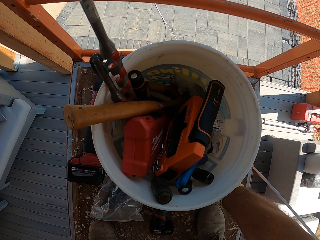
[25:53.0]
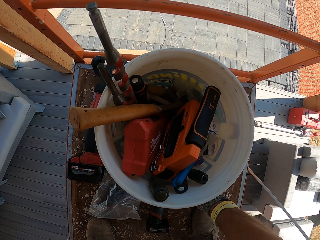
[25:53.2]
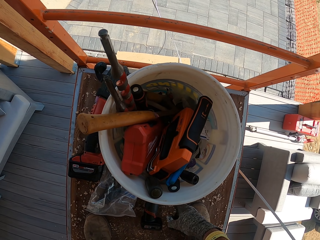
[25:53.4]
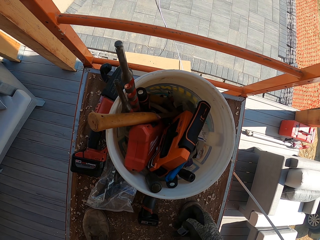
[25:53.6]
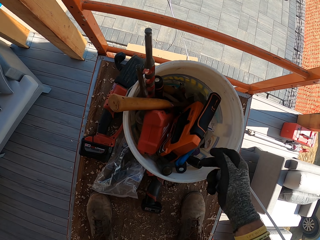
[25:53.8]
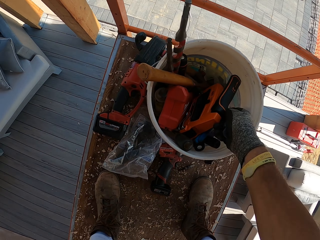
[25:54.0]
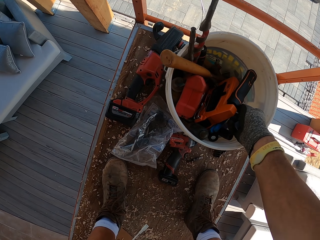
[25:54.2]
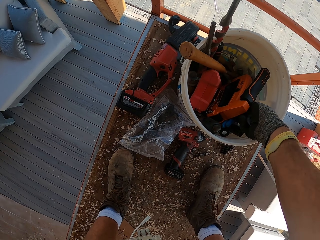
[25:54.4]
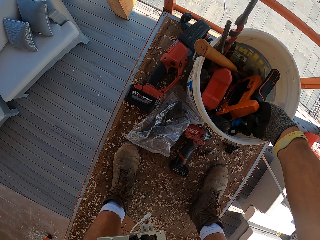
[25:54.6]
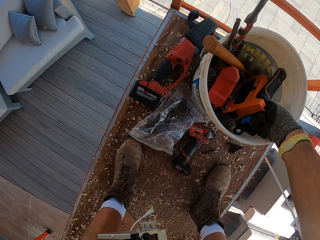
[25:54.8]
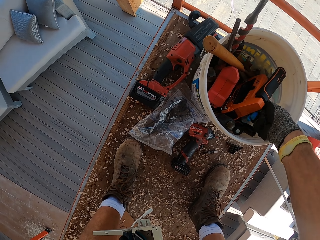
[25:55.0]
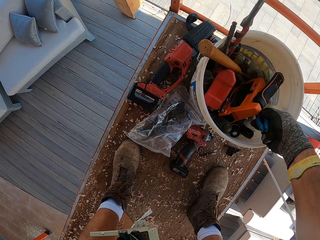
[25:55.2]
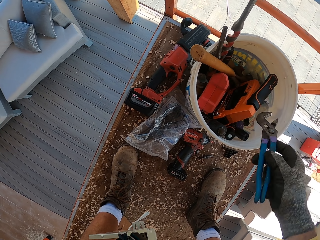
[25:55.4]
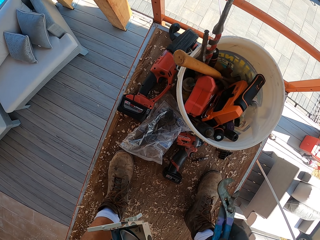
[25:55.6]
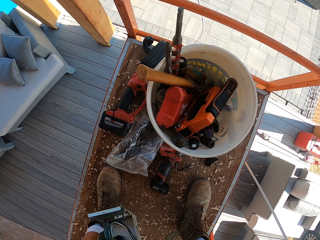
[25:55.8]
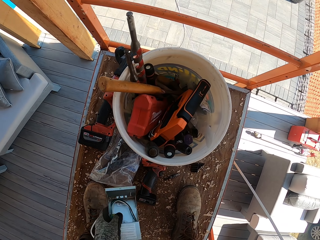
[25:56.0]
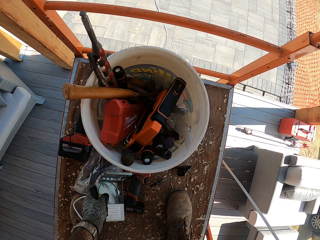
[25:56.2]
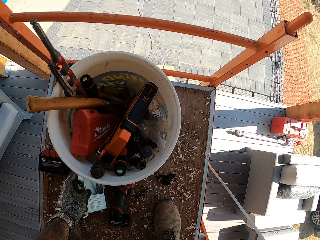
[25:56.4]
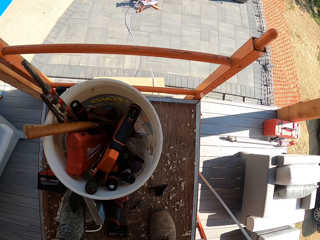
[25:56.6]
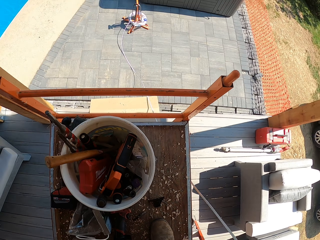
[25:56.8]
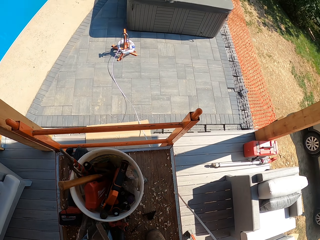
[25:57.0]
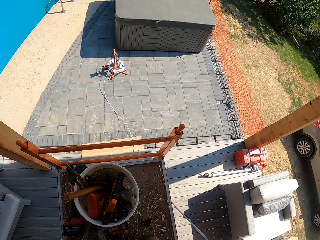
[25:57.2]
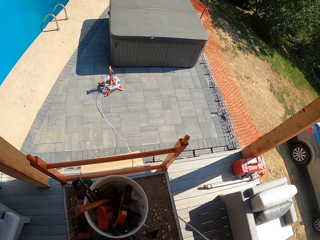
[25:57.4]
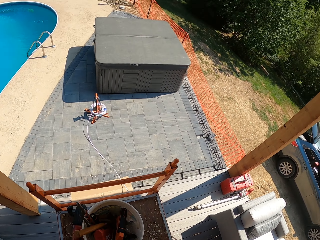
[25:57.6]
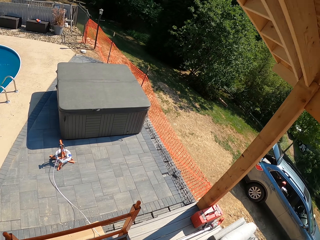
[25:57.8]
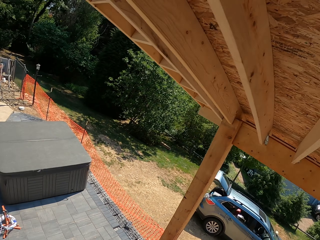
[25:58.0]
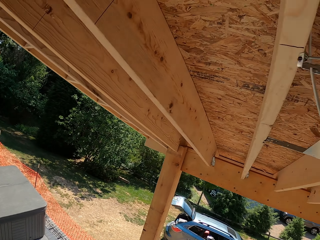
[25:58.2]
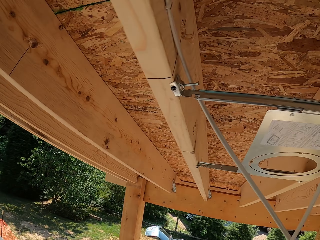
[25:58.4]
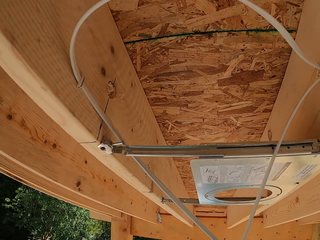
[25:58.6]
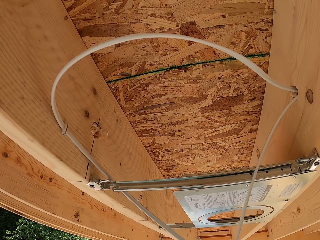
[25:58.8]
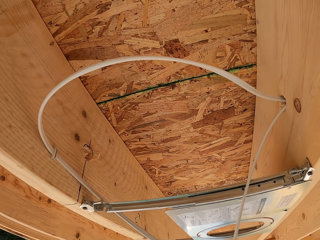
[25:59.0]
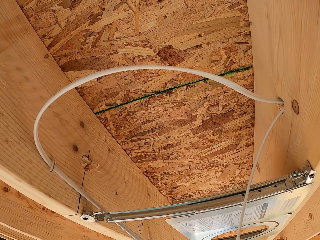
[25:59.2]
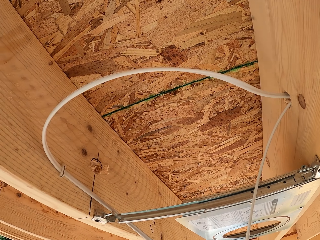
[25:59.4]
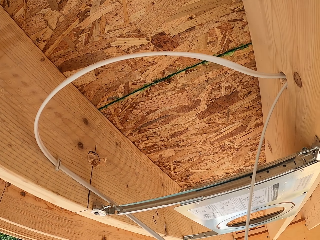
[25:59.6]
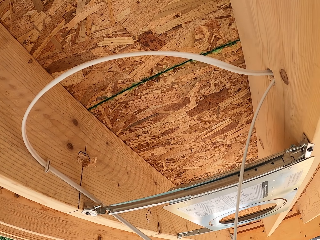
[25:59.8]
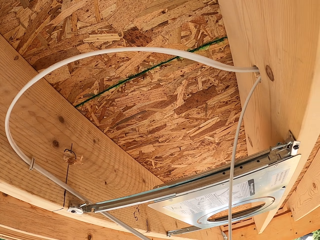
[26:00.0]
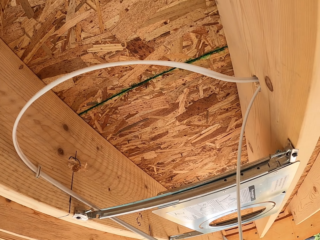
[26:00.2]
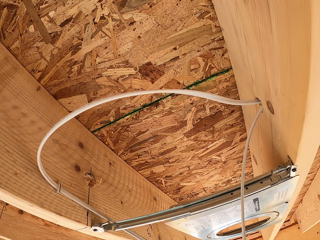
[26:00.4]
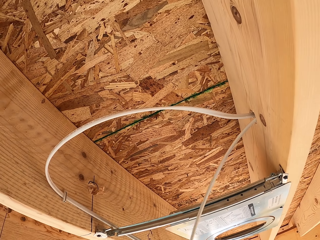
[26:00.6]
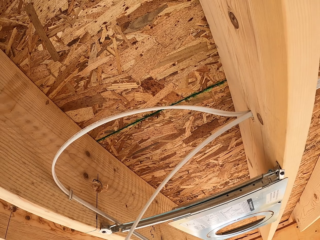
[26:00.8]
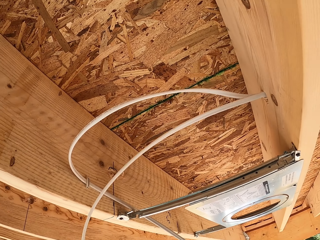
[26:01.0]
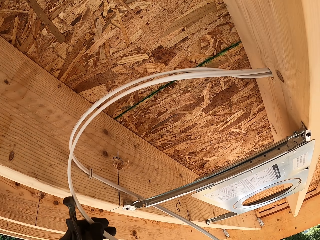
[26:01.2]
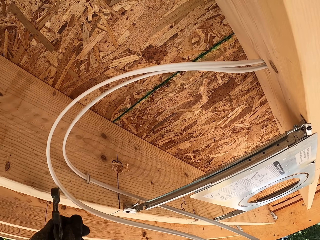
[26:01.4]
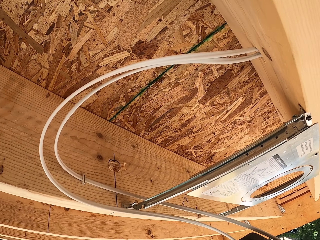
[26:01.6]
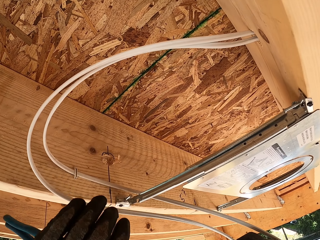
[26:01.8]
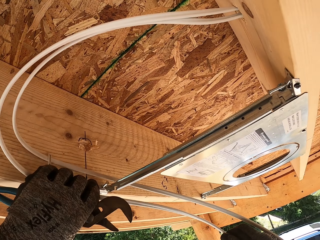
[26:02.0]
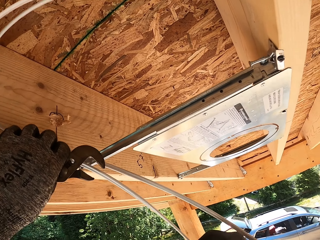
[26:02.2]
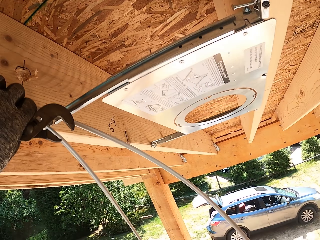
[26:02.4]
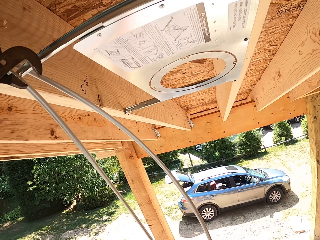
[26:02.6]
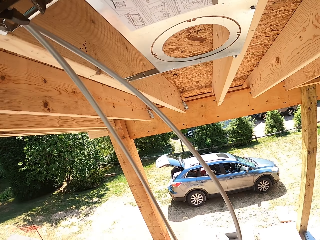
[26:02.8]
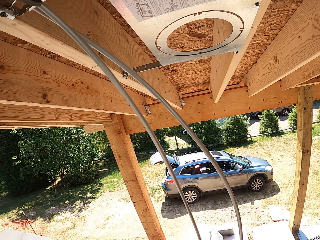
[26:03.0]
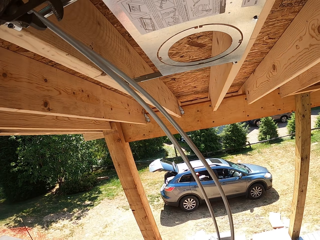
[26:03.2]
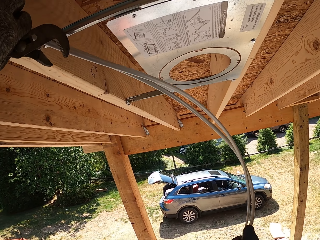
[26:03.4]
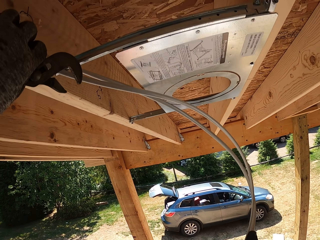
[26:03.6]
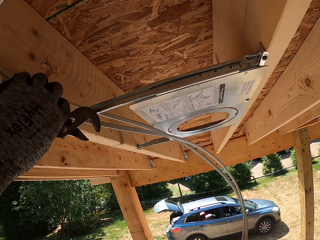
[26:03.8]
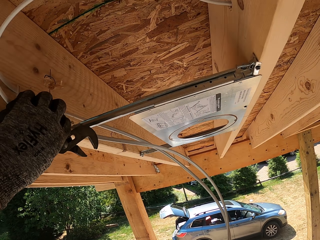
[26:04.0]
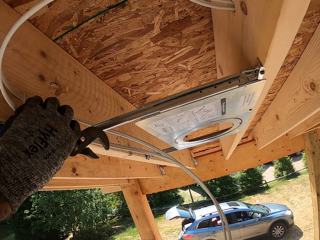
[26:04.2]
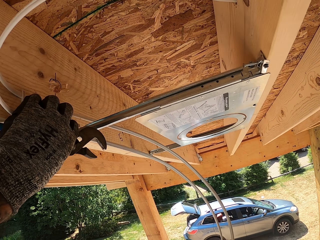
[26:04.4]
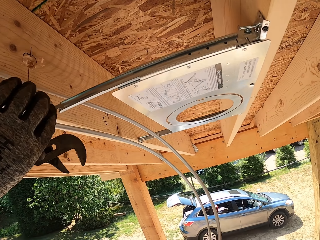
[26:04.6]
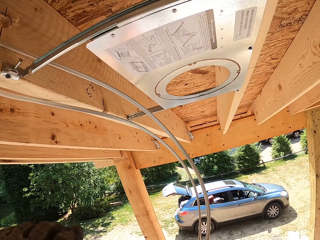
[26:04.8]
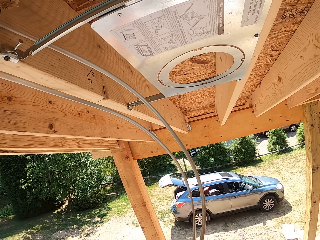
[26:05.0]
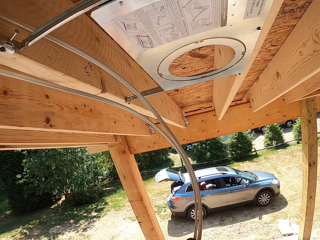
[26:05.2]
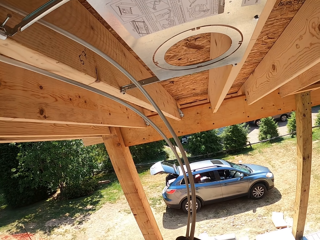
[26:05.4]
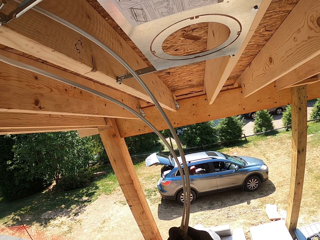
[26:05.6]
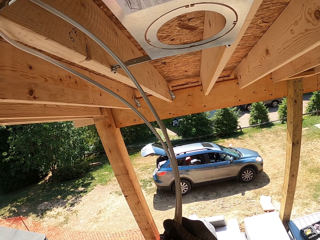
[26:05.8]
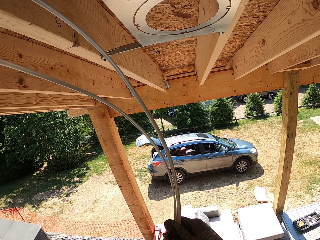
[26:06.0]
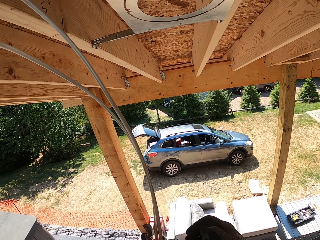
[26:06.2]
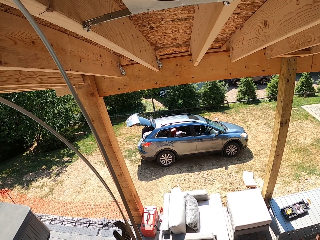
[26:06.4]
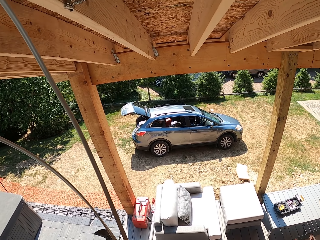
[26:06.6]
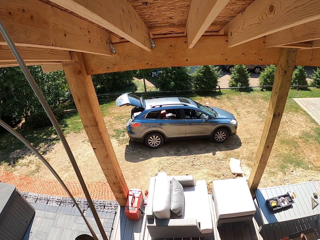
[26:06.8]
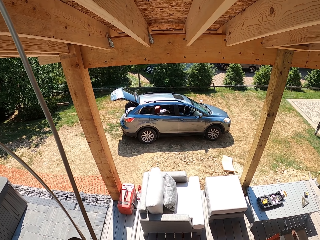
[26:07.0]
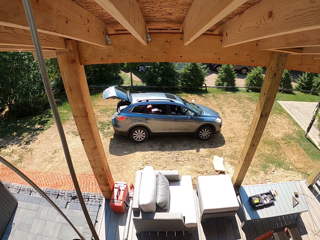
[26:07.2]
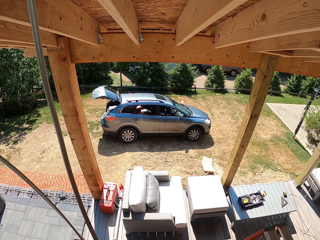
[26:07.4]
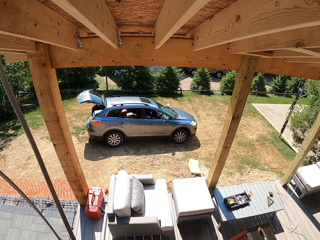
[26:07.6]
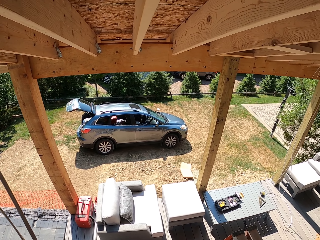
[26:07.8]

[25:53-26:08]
The camera wearer holds the LED panel light adapter. They grab adjustable pliers. They put down the LED panel light adapter on the table. They hold a wire. They hold the wire against wood and hold the adjustable pliers. They fold a cable. They hold the wire together.

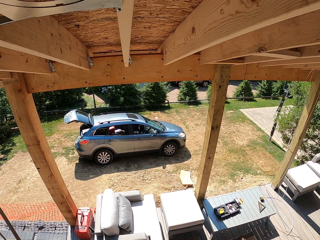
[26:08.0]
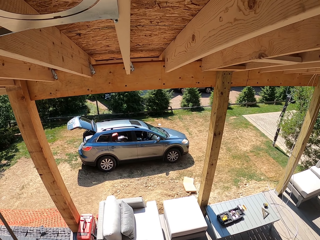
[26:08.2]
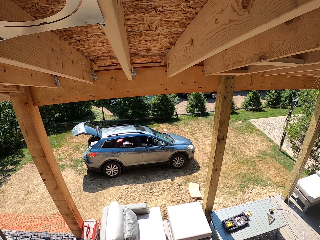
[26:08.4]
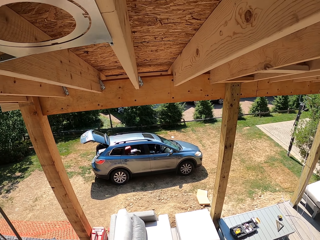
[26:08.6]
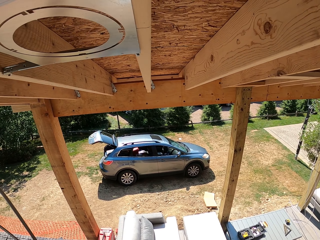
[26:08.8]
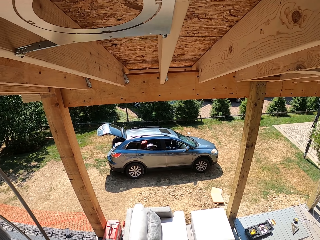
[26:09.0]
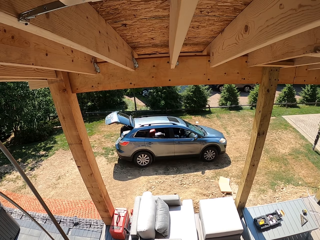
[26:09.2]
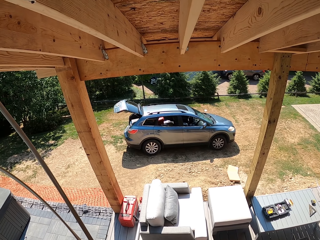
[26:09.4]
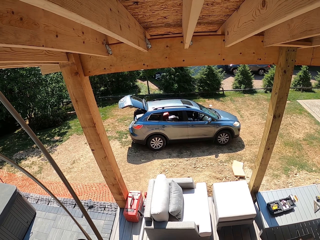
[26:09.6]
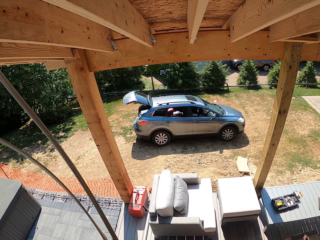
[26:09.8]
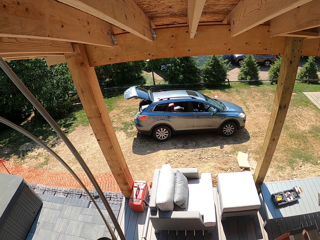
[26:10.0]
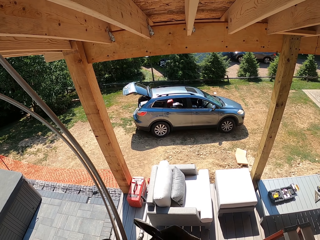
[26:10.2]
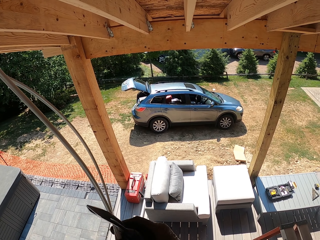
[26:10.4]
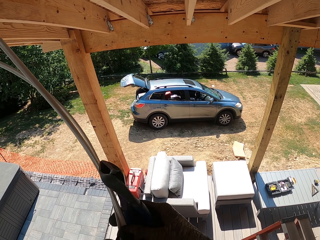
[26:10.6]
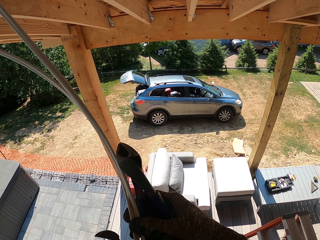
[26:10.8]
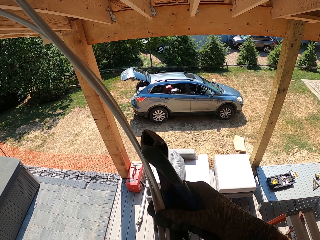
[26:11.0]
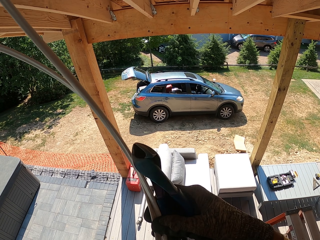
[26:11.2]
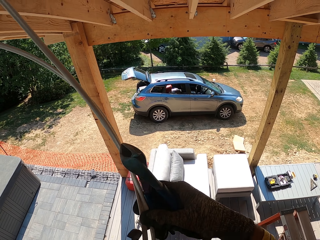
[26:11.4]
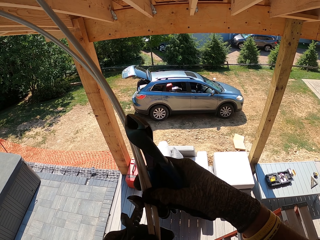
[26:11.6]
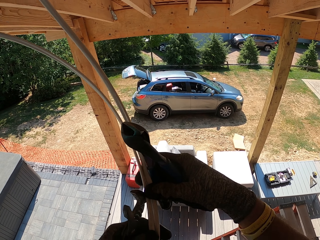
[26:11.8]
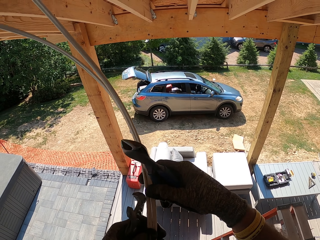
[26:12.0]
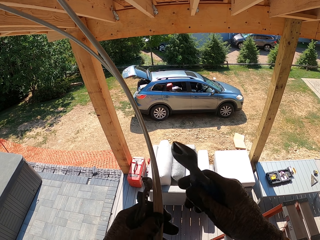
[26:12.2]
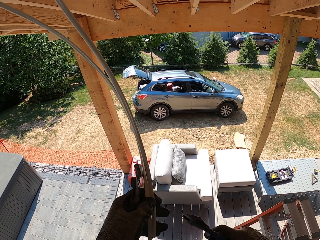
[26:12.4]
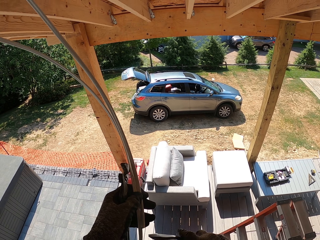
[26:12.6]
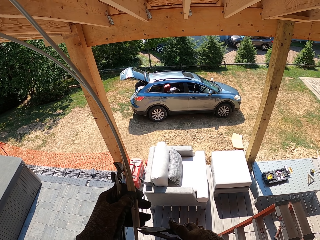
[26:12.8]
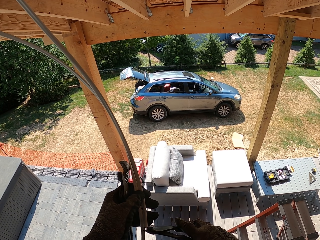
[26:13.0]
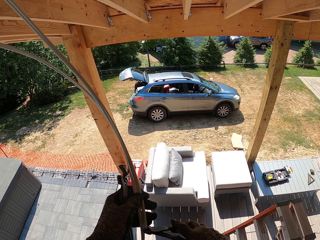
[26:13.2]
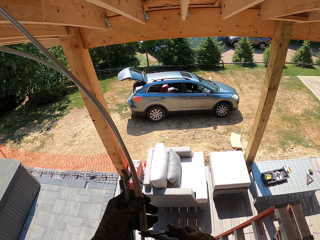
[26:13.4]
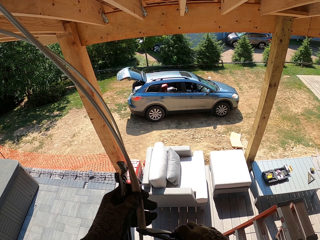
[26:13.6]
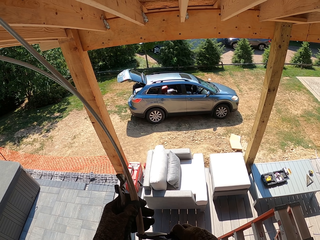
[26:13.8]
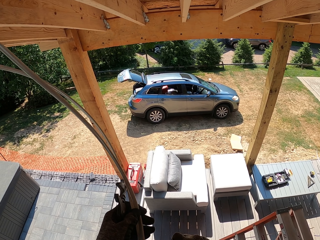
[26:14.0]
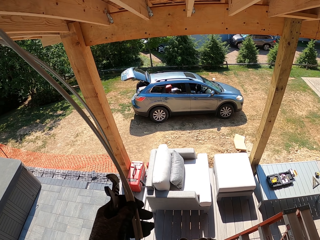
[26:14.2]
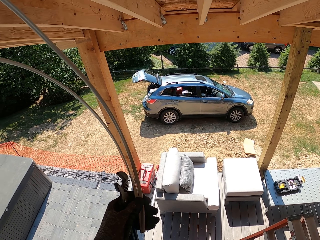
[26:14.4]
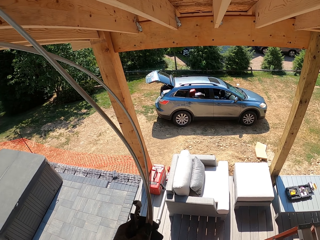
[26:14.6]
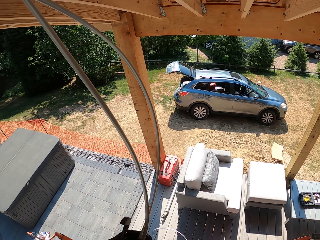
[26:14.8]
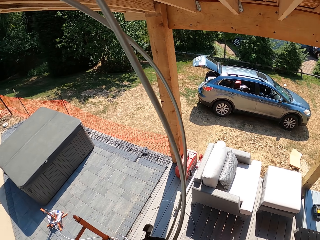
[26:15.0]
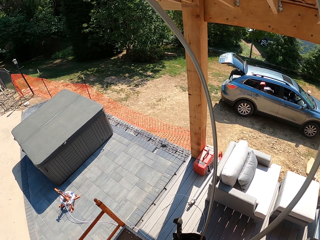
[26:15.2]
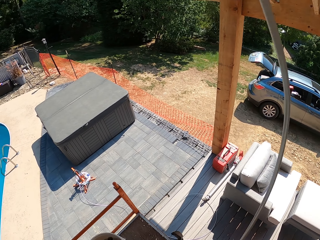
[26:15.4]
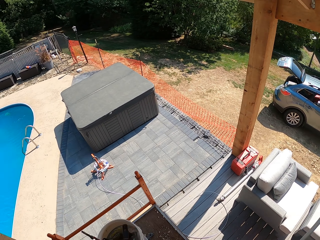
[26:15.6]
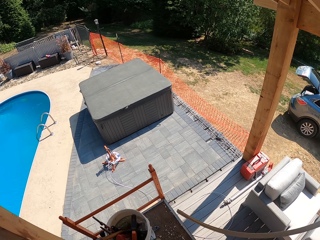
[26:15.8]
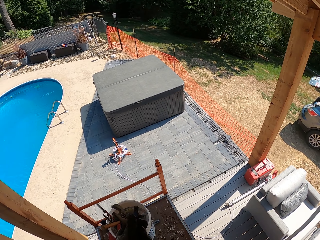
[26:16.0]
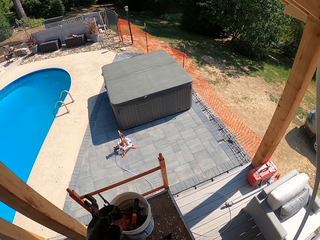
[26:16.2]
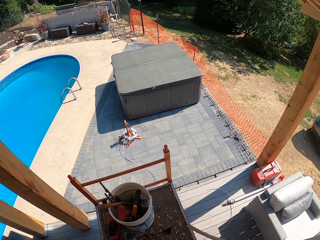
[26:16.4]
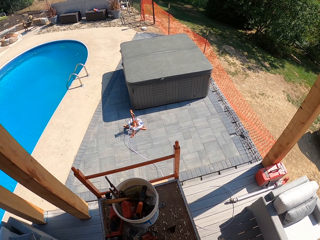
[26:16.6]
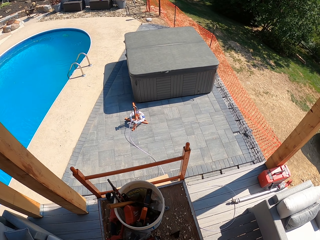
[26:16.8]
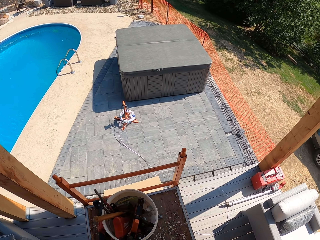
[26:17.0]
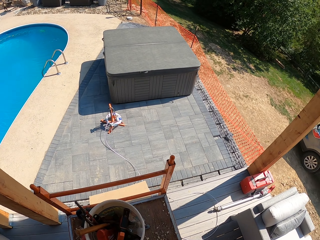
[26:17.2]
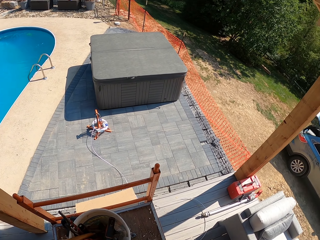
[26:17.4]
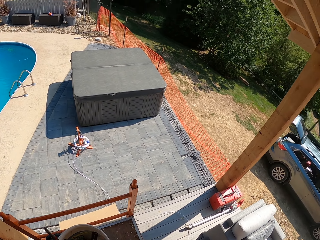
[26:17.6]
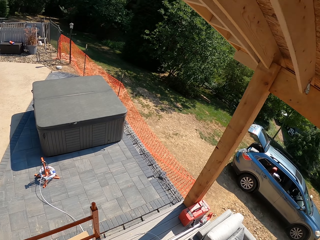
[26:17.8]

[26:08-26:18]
The camera wearer holds the wire together. They hold the adjustable pliers and a wire cutter. They hold the adjustable pliers. They cut the wire with the wire cutter. They look at the wire.
